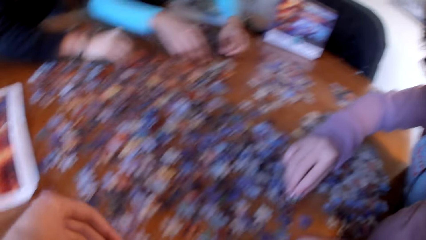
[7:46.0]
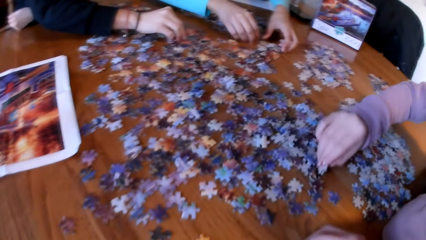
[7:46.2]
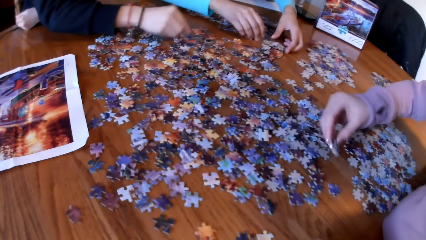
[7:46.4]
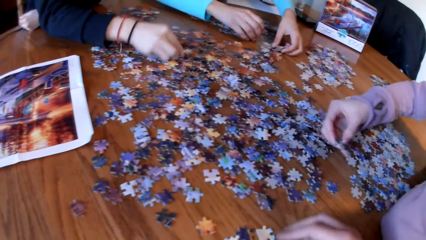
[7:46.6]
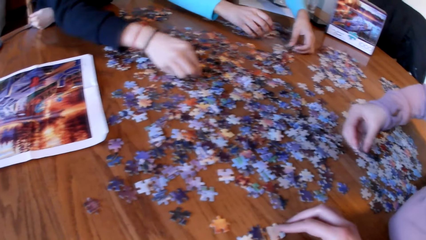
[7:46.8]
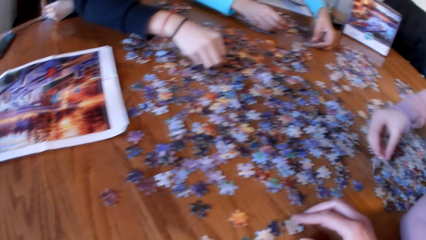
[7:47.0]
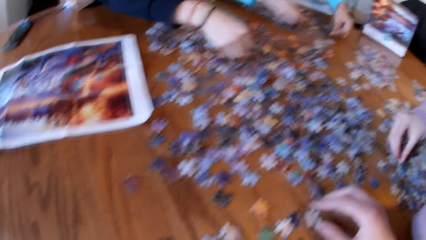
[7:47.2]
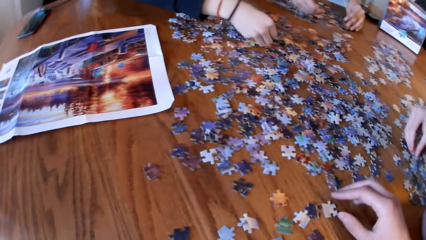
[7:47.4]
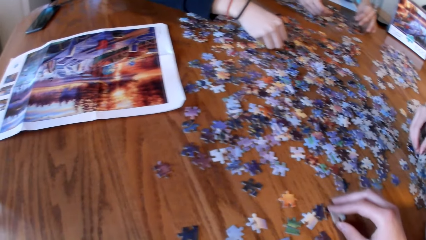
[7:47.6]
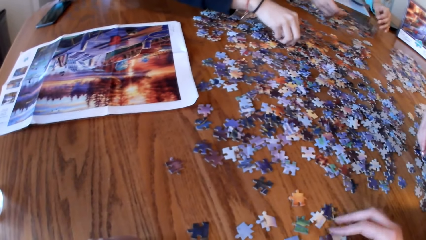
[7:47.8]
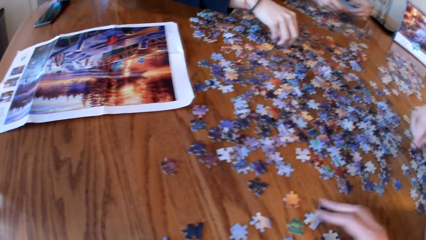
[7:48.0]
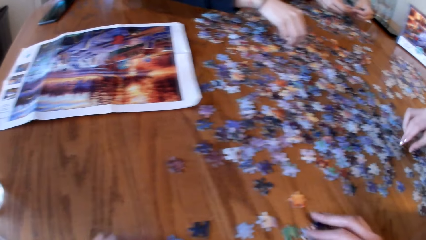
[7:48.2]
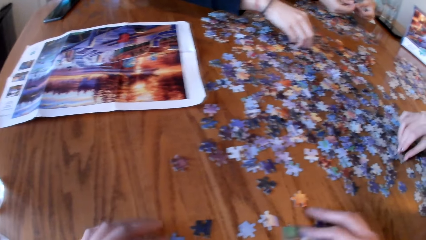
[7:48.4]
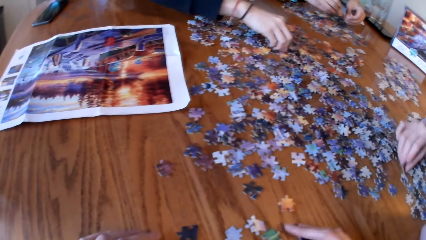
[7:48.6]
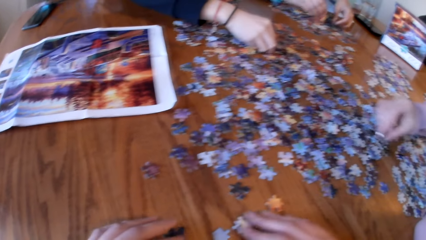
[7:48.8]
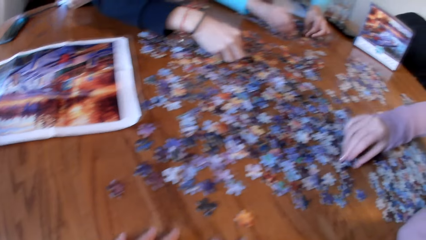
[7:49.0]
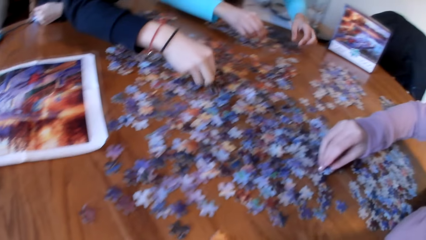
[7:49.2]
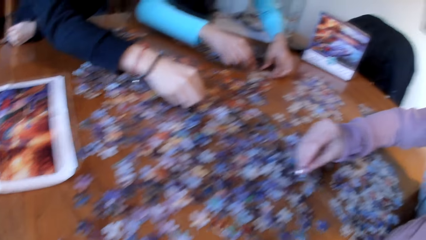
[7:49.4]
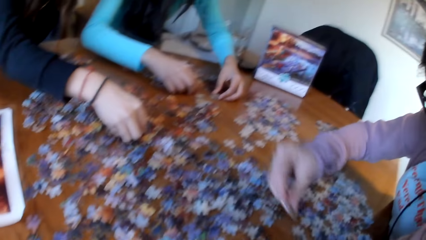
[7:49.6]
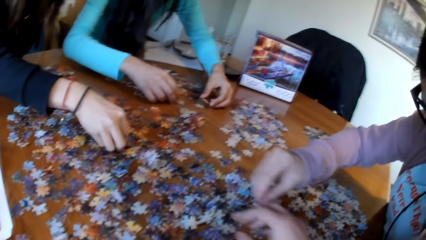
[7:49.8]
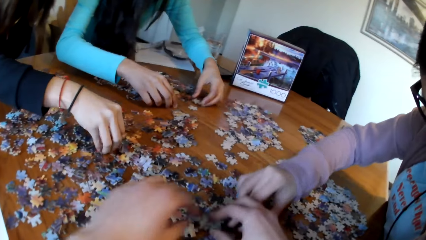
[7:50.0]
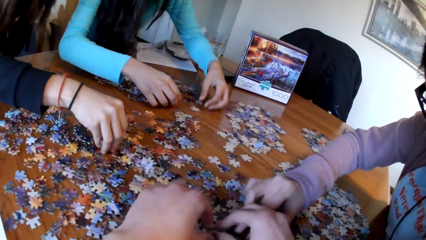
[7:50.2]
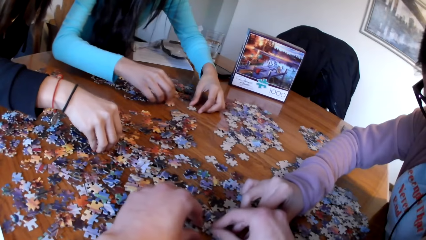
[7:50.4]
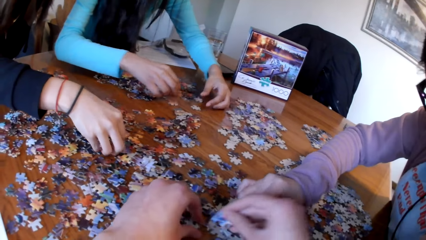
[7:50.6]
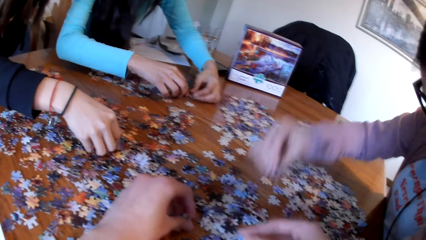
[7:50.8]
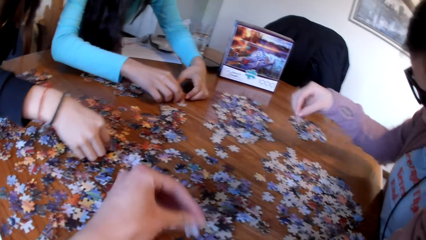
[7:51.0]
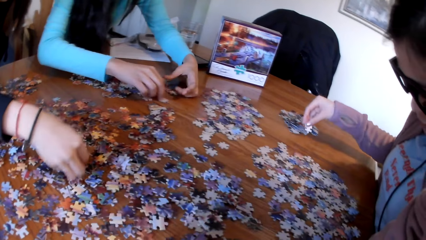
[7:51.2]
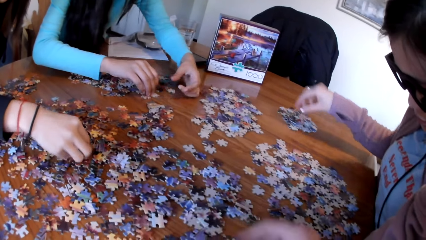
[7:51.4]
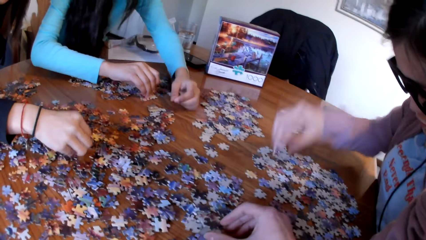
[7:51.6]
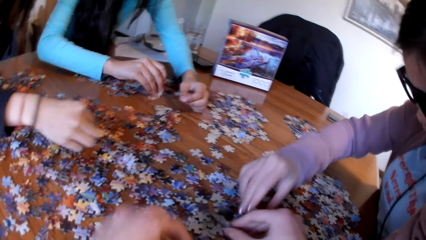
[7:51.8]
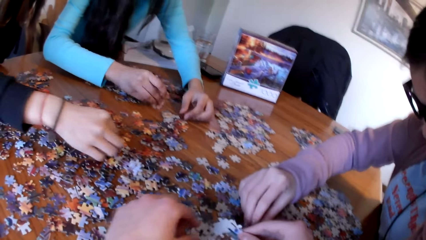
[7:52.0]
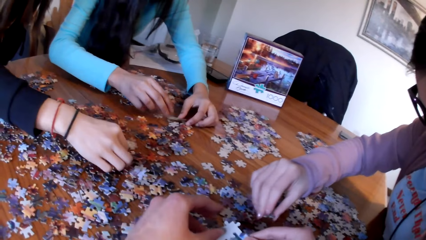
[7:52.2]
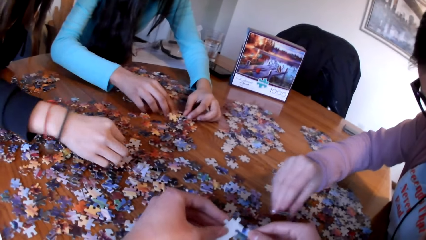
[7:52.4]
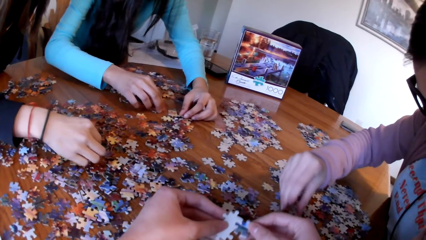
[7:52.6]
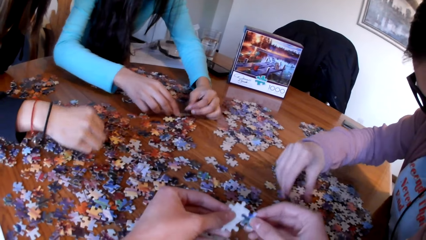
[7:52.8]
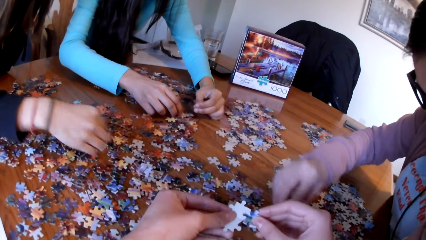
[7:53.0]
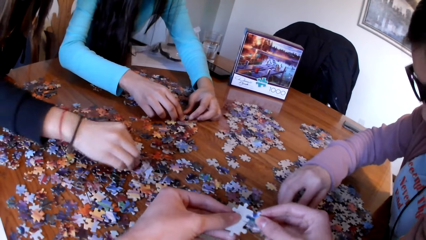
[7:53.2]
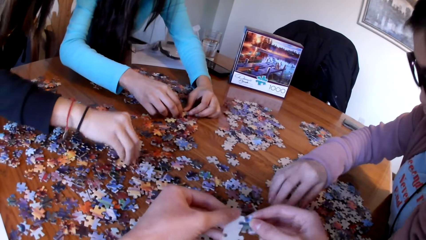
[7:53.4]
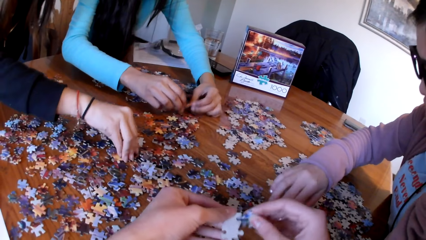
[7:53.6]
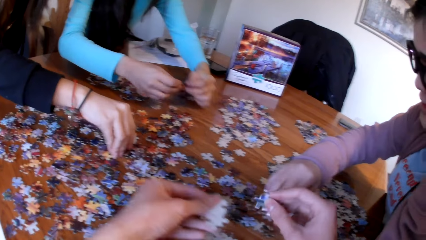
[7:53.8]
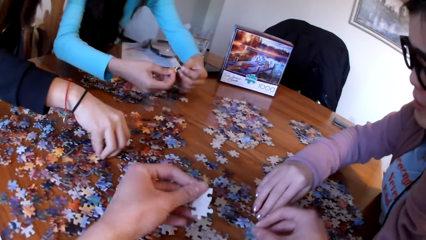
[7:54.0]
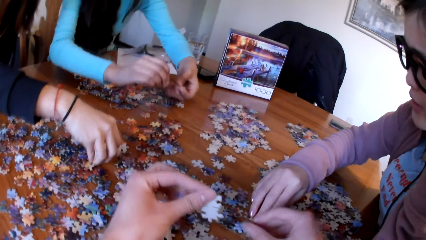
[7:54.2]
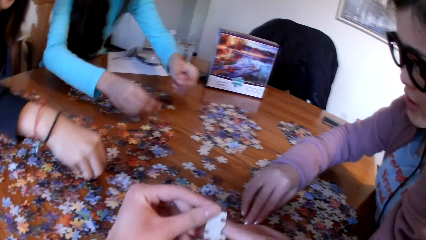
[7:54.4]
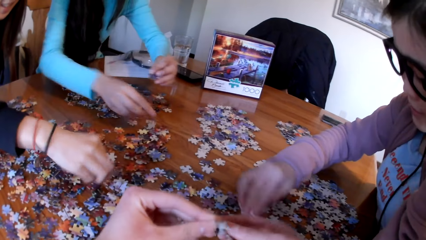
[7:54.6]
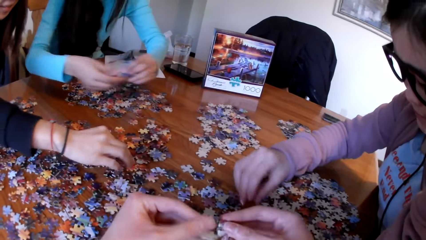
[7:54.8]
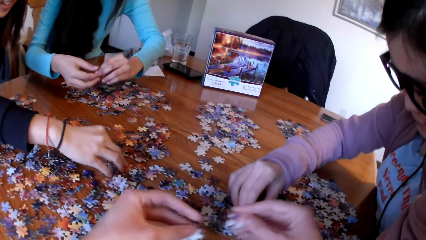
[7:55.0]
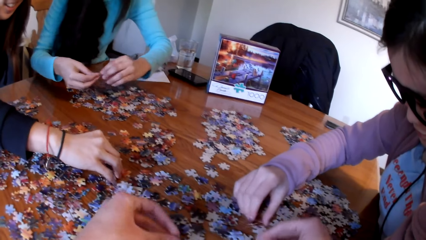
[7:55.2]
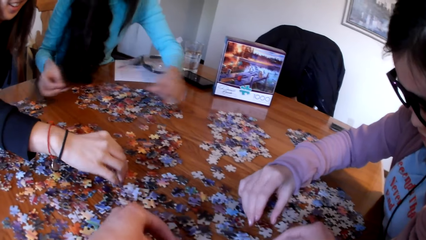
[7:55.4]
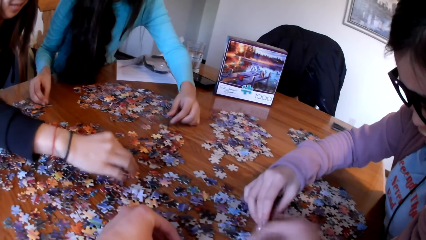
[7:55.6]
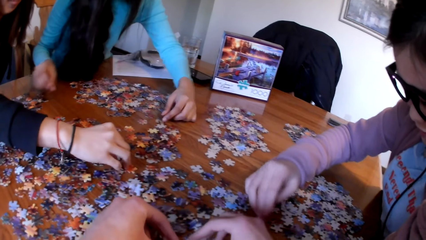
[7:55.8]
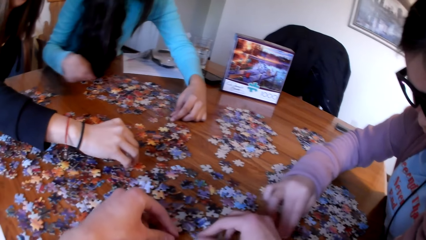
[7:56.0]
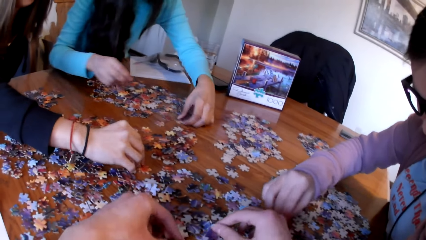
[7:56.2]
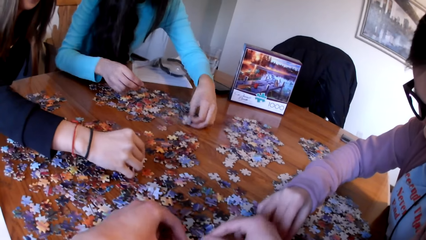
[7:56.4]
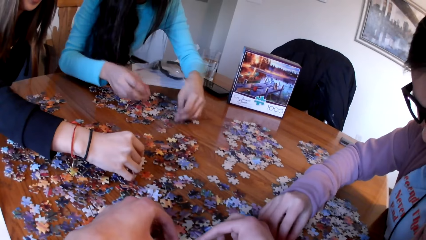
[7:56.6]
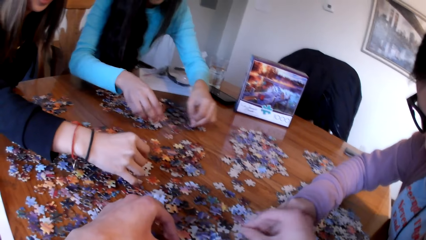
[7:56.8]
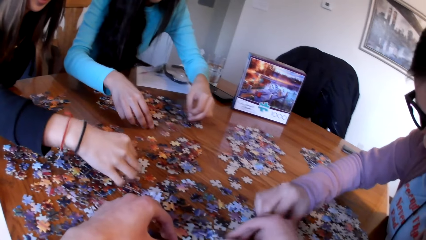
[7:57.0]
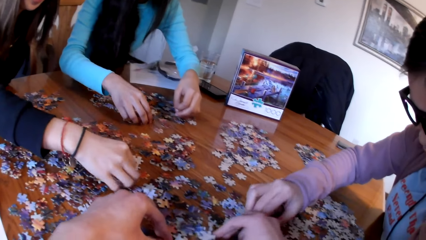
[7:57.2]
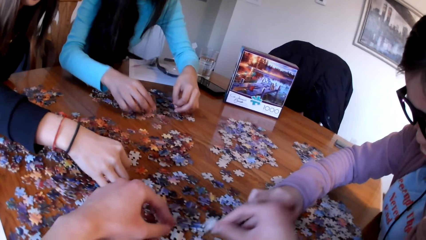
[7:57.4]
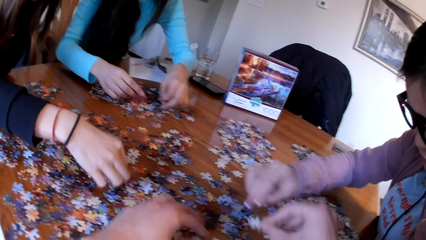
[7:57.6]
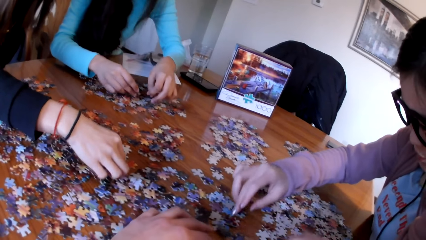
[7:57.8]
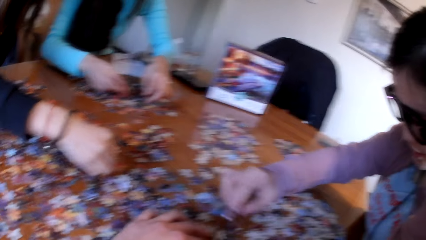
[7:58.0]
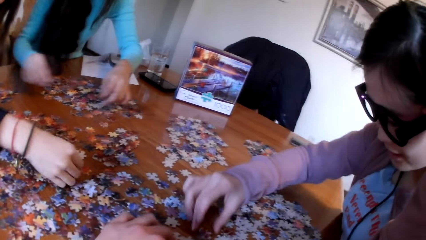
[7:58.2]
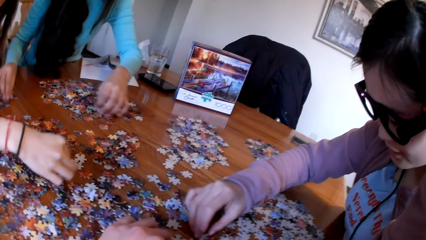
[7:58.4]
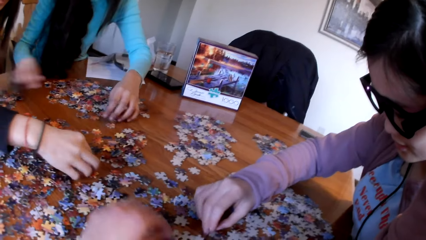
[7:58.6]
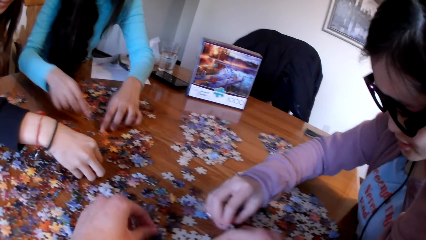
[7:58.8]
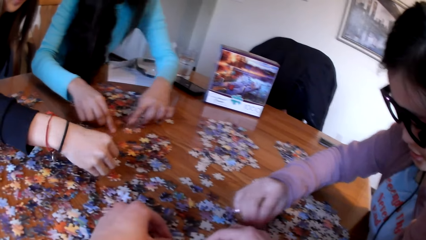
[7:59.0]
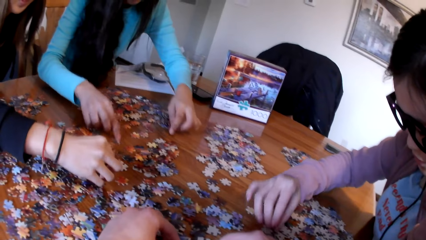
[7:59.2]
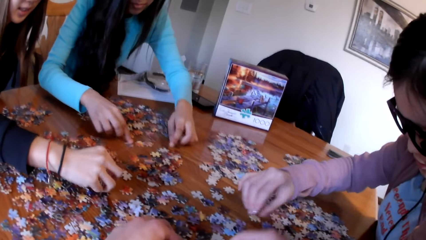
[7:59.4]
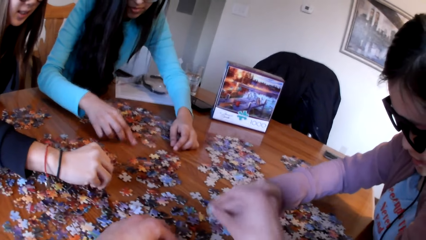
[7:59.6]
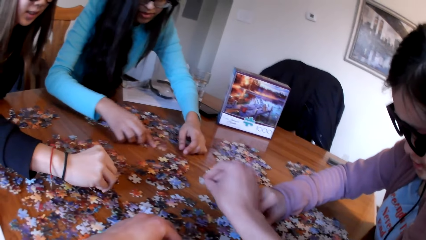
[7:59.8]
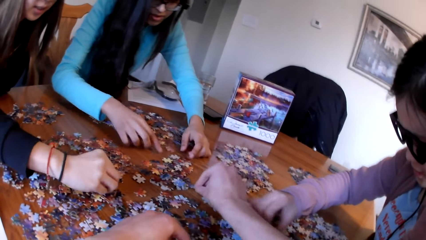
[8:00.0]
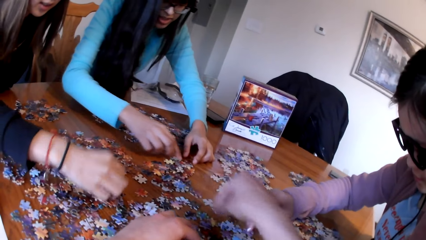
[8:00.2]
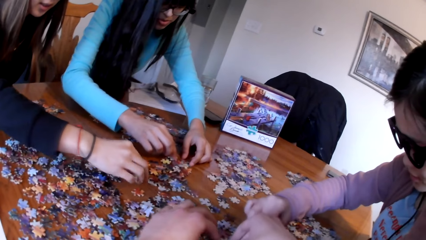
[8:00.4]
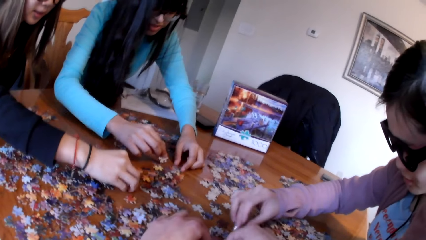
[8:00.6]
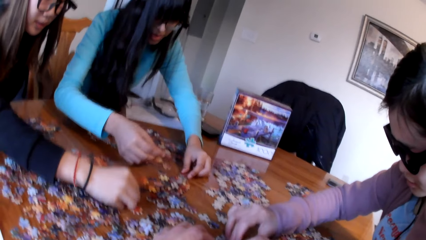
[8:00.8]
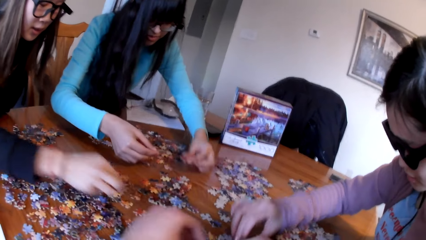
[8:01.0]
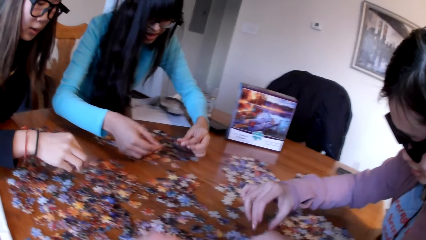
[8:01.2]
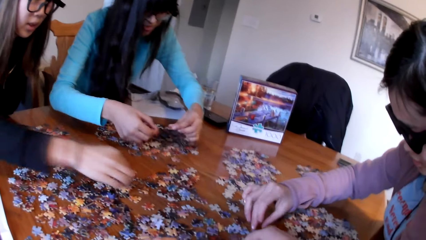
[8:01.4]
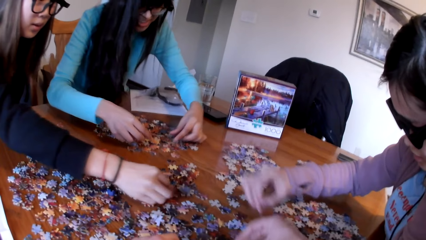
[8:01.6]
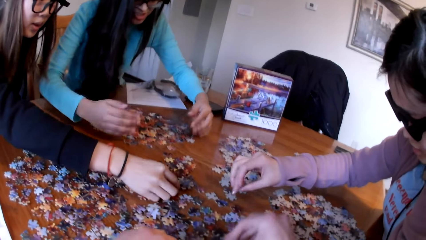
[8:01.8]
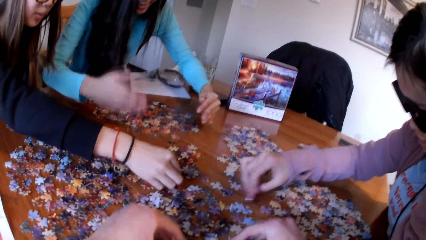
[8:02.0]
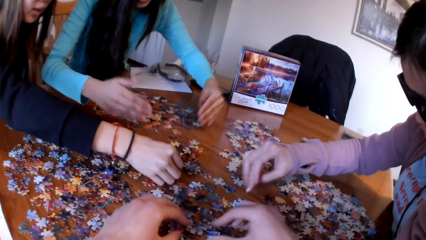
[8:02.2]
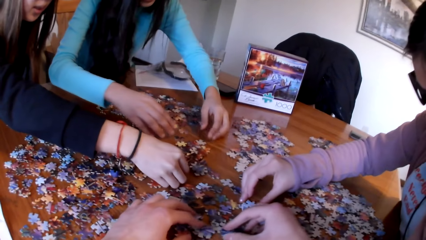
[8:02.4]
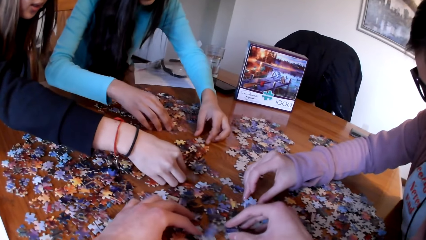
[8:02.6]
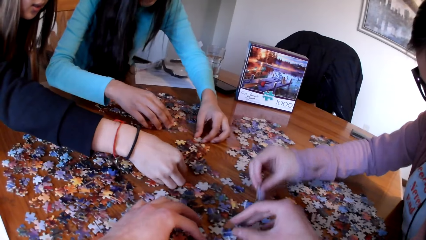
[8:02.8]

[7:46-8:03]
A lady picks the piece of puzzle. Another lady picks the piece of puzzle. She picks the piece of puzzle again. The camera wearer looks for the puzzle pieces. A woman looks for the puzzle pieces. Another woman looks for the puzzle pieces. A third woman looks for the puzzle pieces. The camera wearer picks the piece of puzzle.
